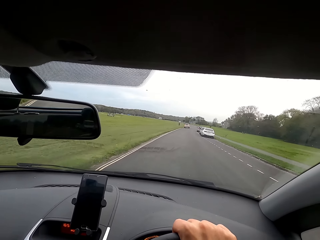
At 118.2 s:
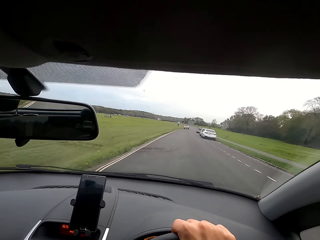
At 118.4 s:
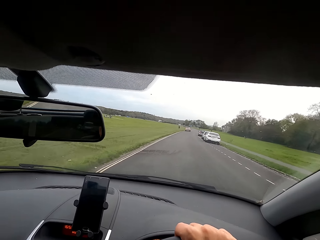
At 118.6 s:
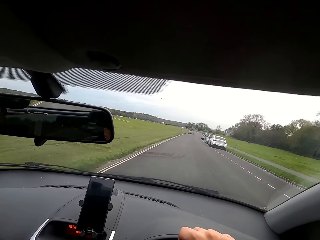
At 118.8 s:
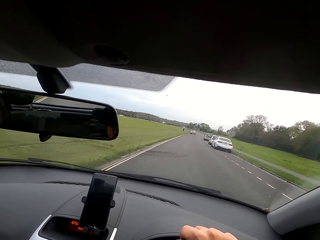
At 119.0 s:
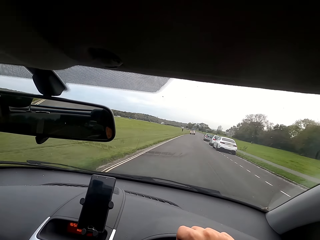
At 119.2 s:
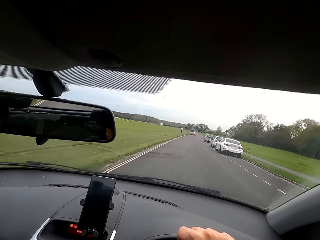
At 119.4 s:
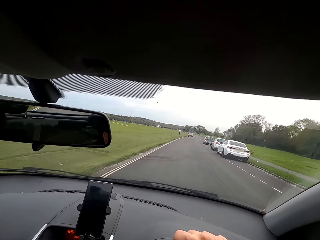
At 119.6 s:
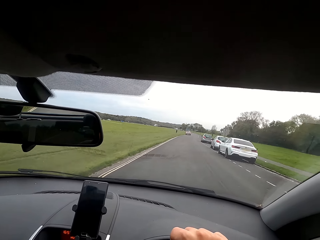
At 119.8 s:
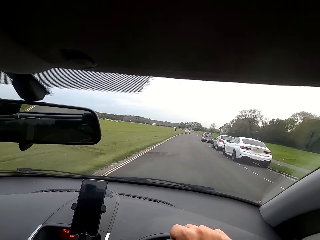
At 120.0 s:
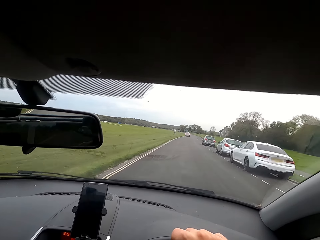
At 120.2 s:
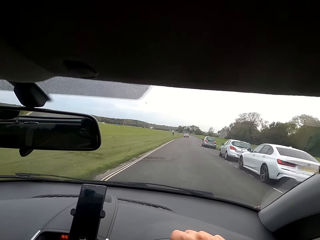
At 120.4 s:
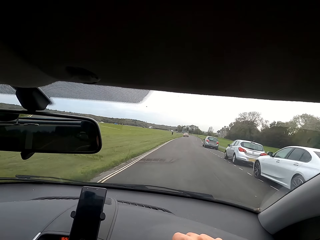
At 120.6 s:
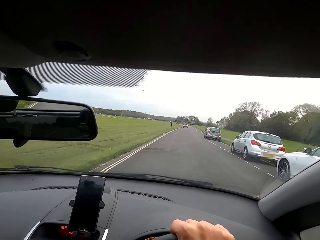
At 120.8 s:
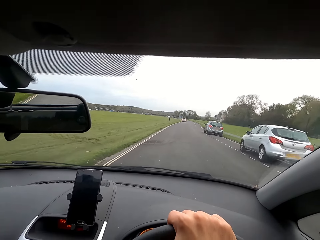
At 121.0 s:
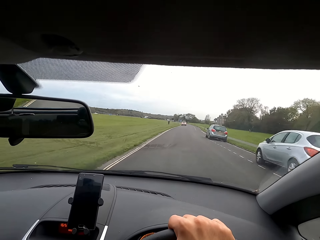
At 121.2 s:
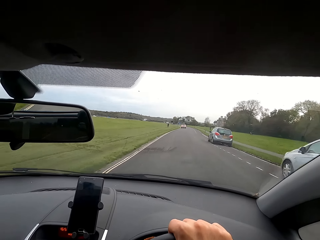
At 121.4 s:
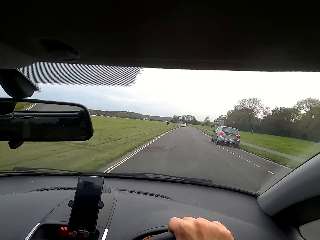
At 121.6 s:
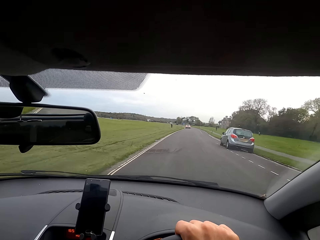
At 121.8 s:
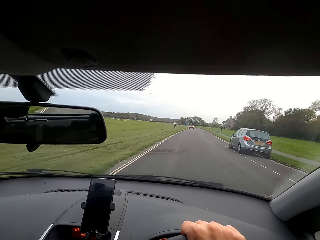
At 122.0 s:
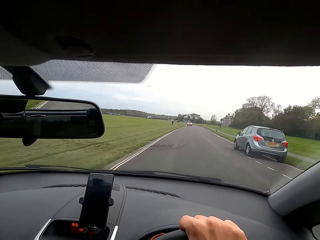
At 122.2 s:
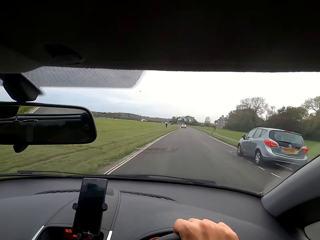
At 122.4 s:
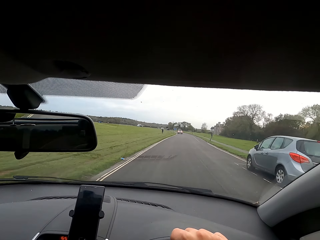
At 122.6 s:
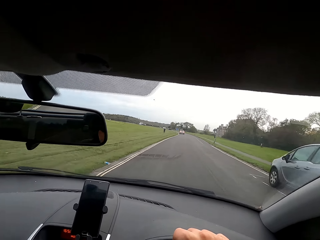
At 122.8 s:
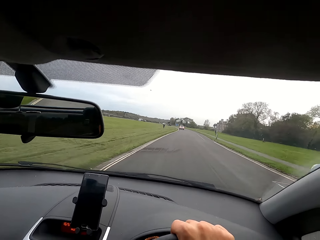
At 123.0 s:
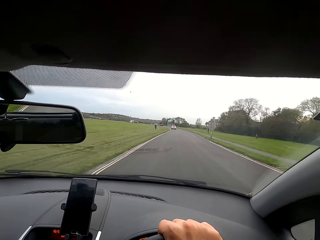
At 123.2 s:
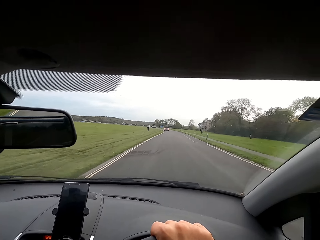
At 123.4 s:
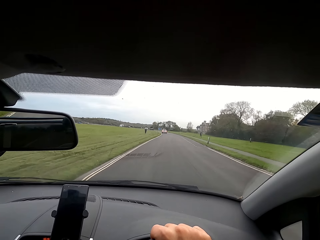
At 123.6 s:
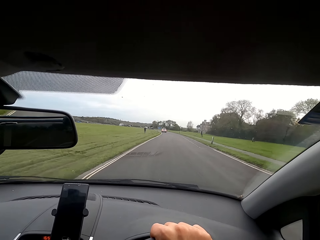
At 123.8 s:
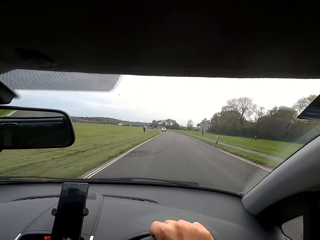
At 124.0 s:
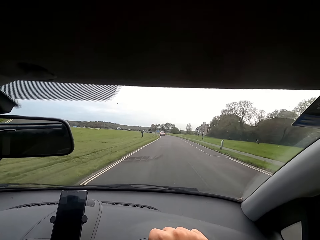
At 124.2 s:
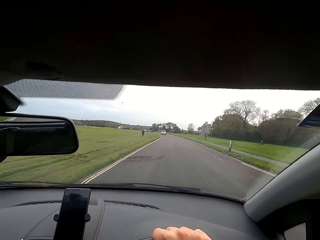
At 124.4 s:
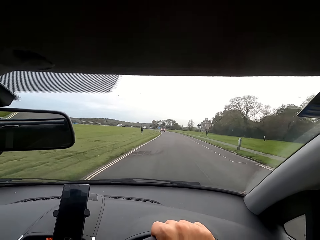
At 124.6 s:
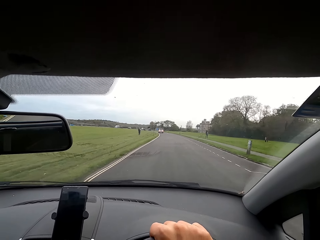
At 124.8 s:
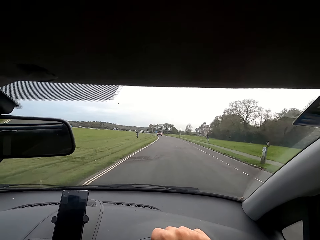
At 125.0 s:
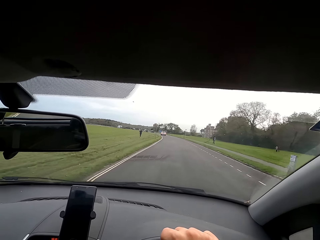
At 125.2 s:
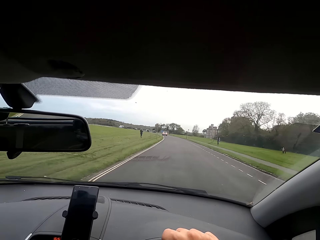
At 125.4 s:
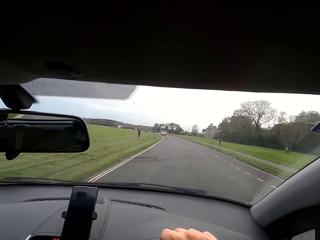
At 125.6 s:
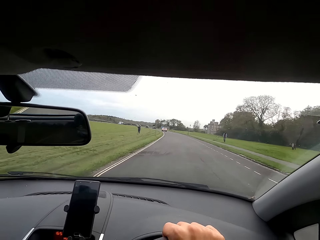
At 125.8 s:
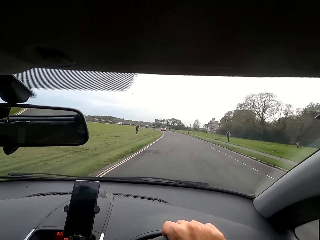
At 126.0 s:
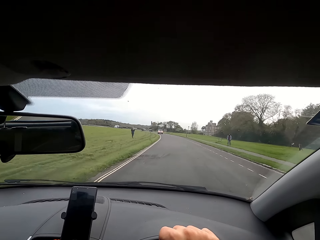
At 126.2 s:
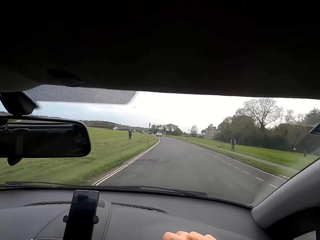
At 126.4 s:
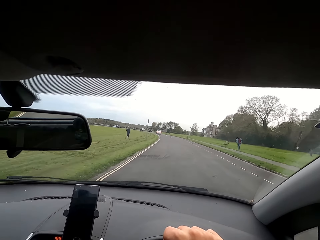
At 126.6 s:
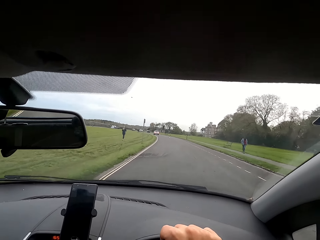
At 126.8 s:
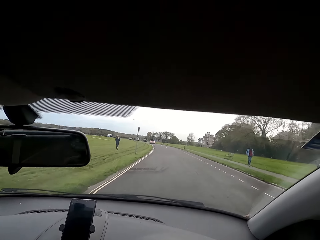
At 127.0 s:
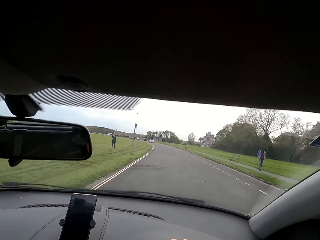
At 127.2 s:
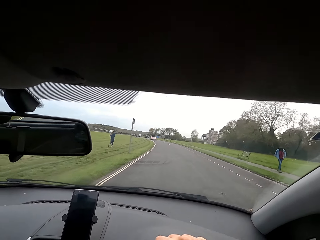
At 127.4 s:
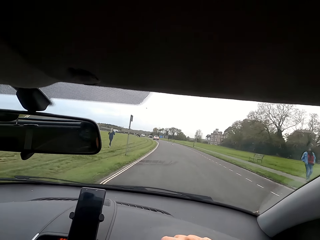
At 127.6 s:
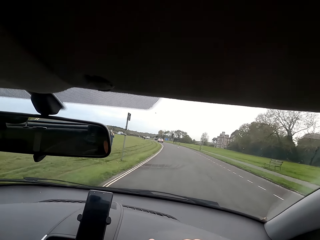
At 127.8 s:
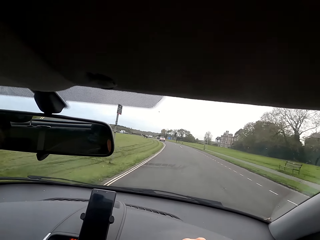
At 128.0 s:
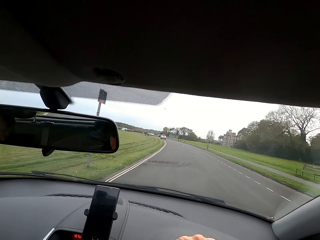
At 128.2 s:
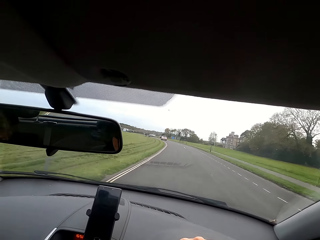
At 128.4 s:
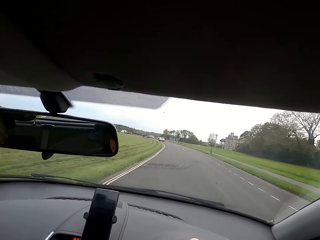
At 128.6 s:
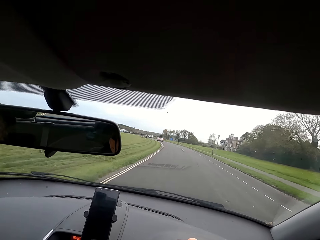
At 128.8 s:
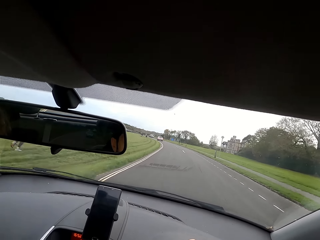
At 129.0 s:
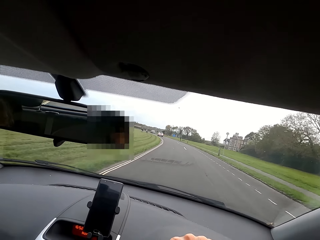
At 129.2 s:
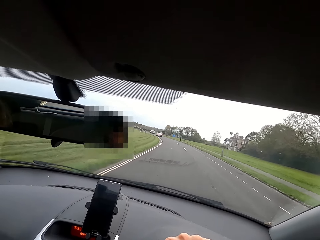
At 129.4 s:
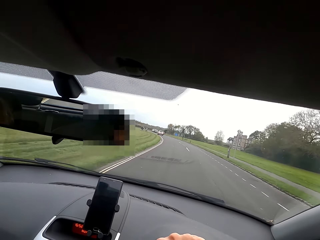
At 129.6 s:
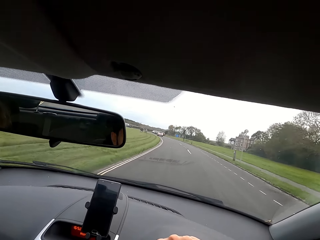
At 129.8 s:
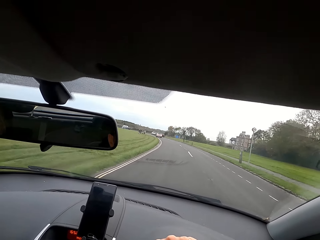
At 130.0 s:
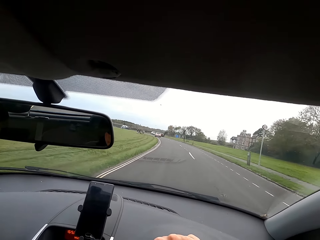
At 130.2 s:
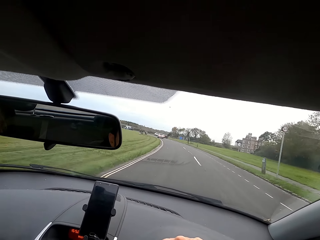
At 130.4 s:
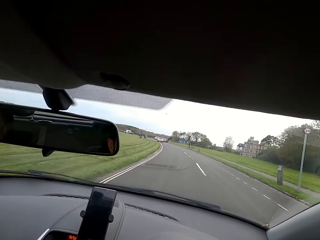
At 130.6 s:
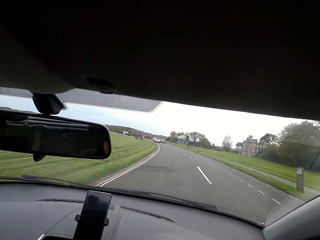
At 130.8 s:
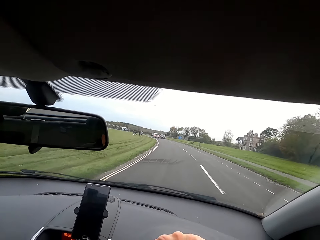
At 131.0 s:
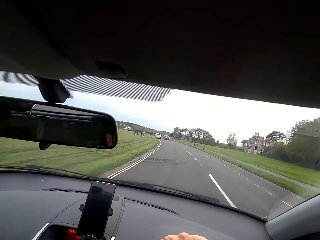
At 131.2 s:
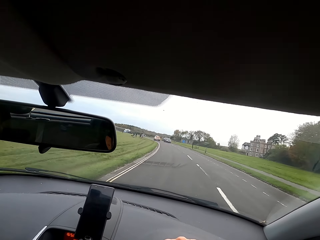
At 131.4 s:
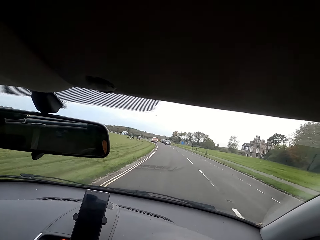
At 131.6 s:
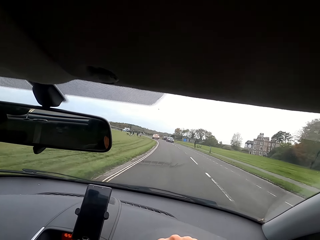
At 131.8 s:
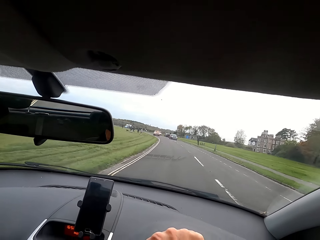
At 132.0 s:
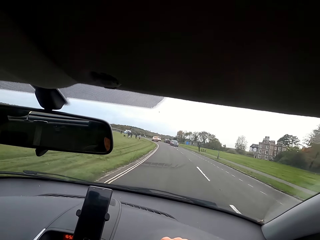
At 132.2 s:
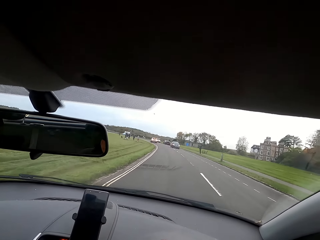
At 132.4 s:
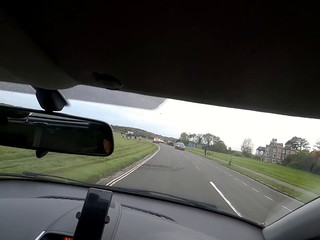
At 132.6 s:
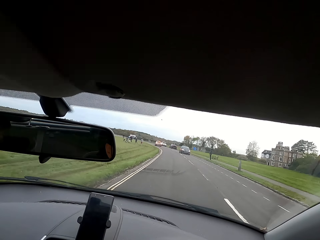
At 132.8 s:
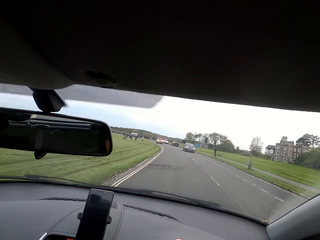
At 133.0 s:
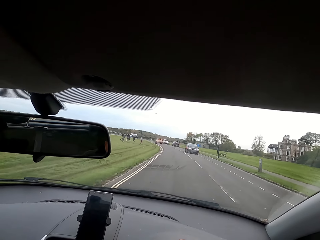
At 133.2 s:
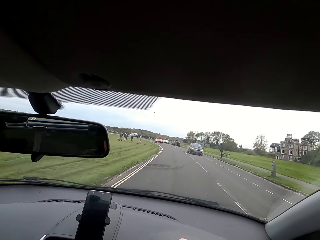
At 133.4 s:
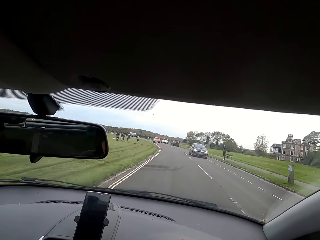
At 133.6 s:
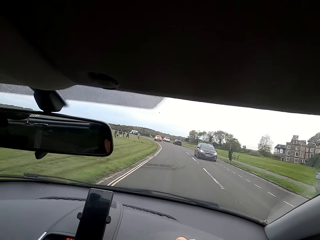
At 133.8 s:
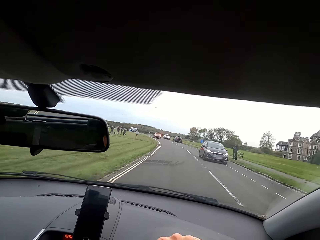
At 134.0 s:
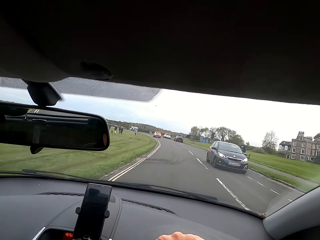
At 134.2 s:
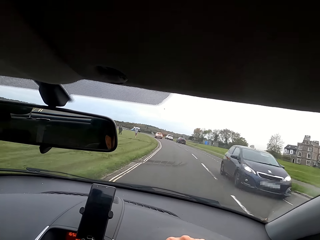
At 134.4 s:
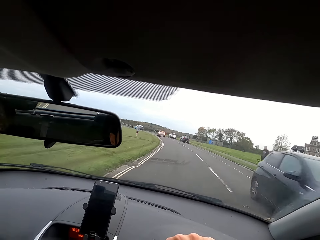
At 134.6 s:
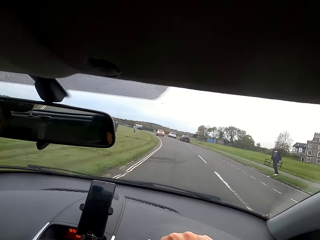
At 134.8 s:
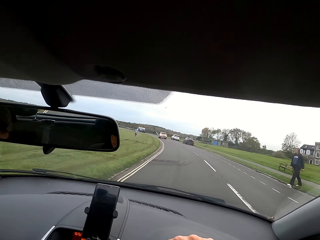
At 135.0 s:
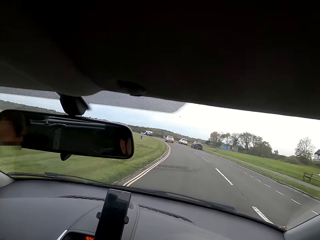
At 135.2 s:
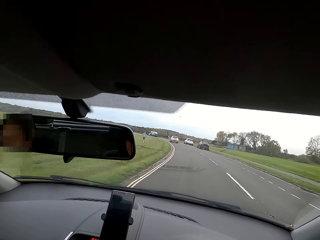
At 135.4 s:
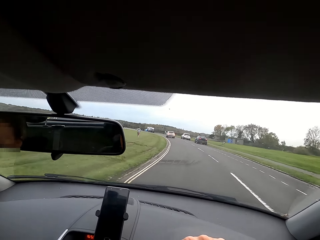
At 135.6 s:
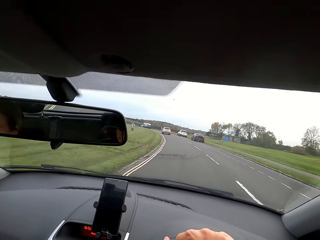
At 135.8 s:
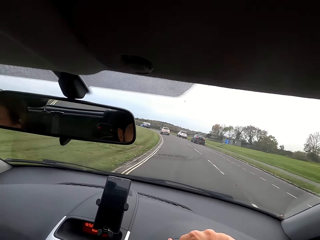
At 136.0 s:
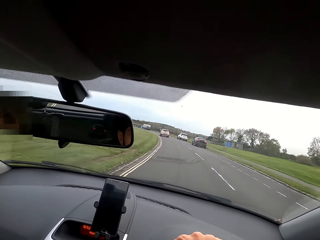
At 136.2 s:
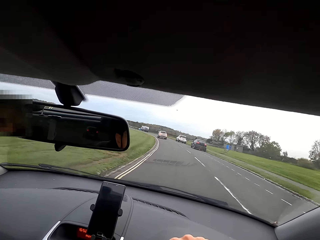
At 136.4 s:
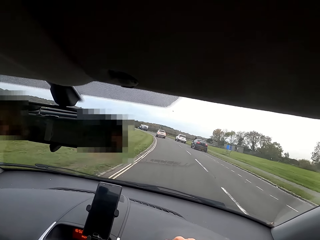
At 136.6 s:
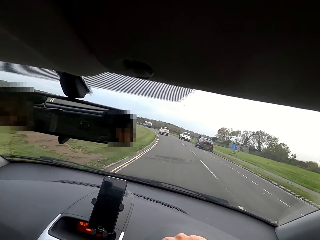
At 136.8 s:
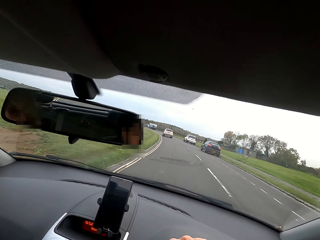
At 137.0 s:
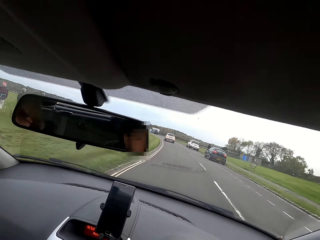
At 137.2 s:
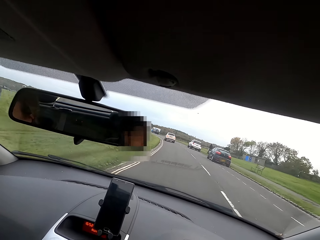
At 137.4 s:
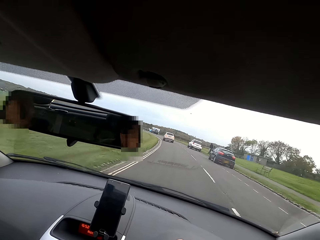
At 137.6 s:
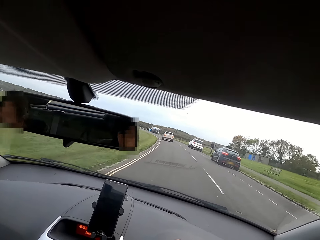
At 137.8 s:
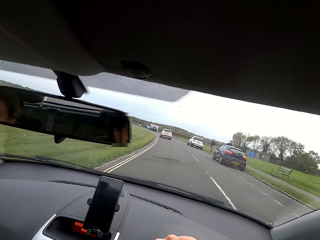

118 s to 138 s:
A woman talks to the camera wearer. The camera wearer talks to the woman. They talk to the woman again.

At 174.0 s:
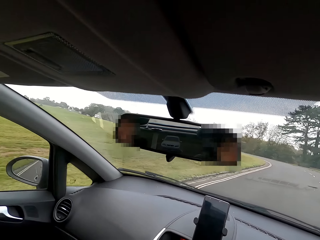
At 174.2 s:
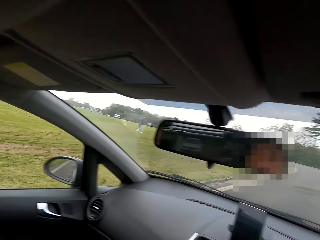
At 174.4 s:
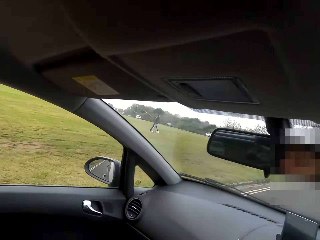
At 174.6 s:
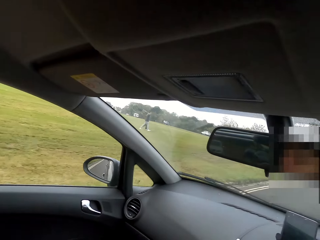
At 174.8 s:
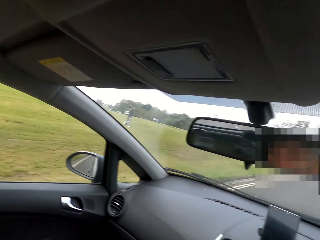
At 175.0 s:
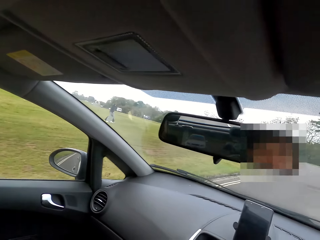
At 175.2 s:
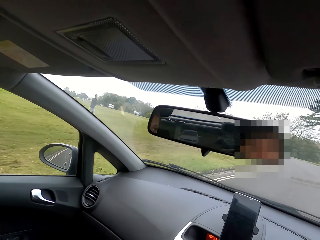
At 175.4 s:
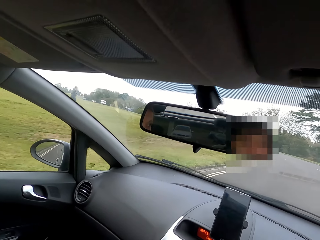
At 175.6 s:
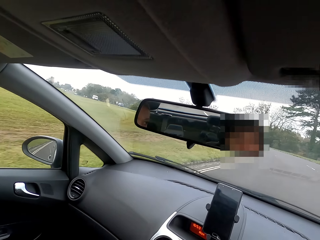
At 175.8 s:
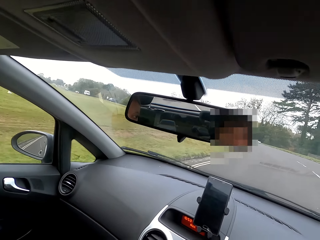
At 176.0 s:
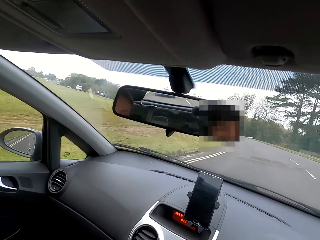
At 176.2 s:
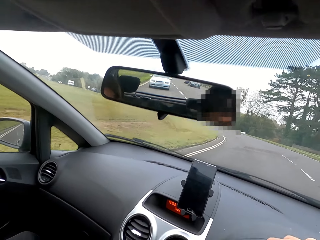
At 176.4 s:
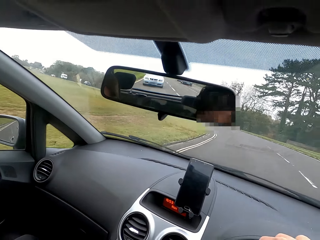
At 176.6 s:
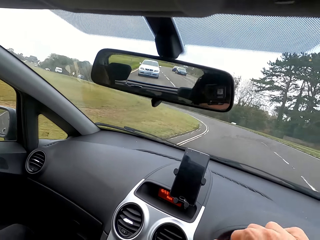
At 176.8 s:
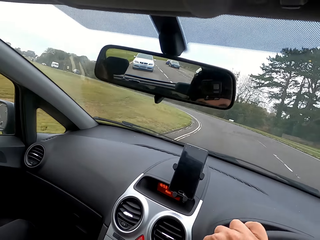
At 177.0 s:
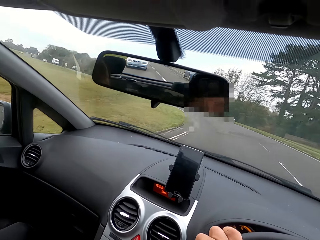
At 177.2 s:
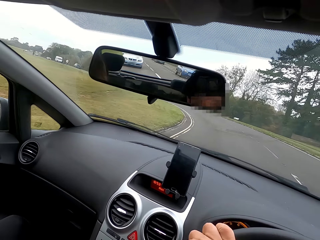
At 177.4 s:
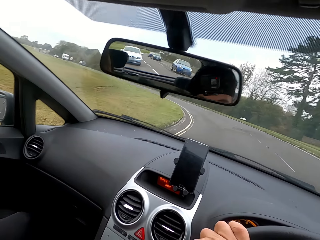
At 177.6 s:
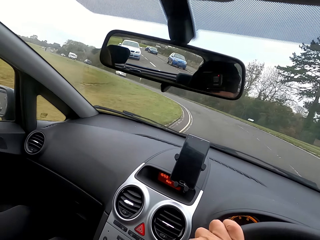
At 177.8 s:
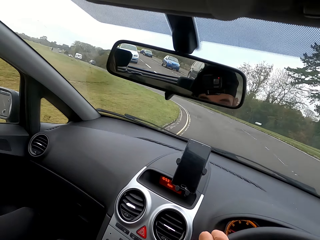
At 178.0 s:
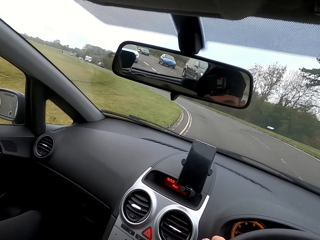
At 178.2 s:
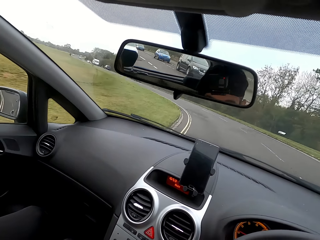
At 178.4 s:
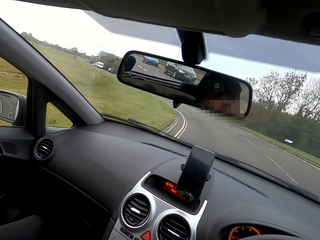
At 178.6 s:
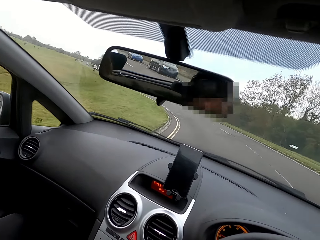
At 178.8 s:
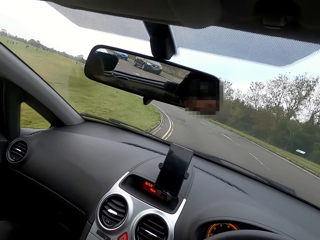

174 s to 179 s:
The camera wearer looks at a mirror on the vehicle.
